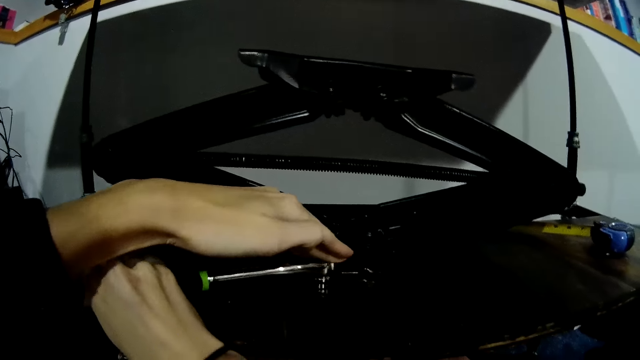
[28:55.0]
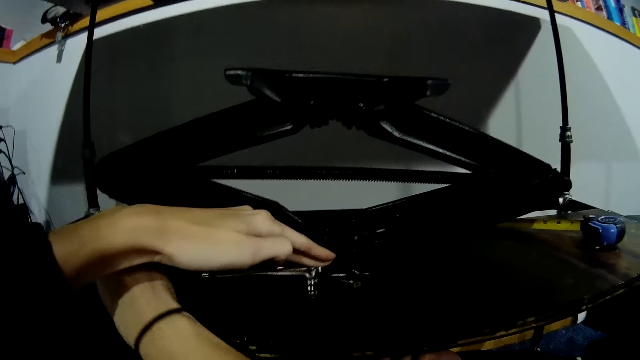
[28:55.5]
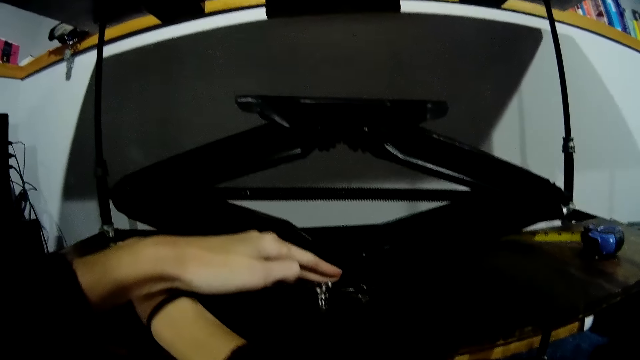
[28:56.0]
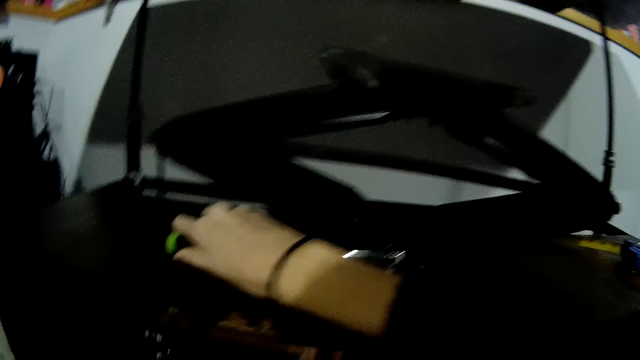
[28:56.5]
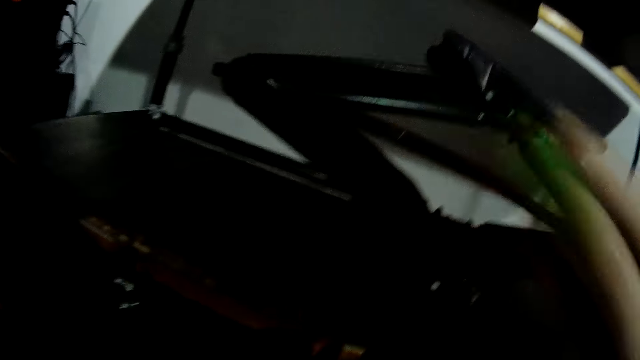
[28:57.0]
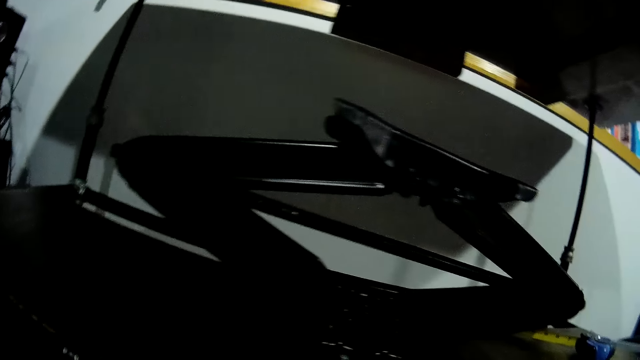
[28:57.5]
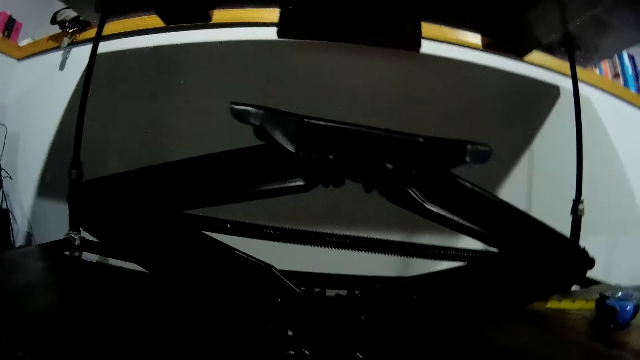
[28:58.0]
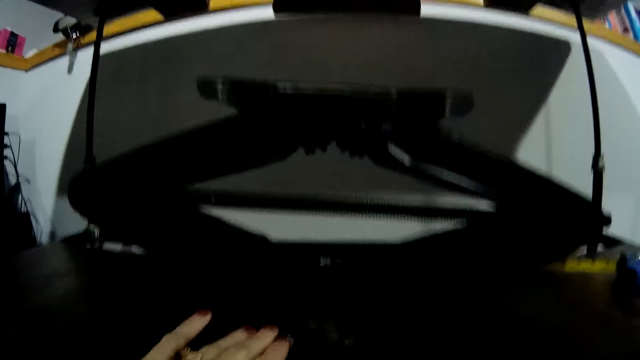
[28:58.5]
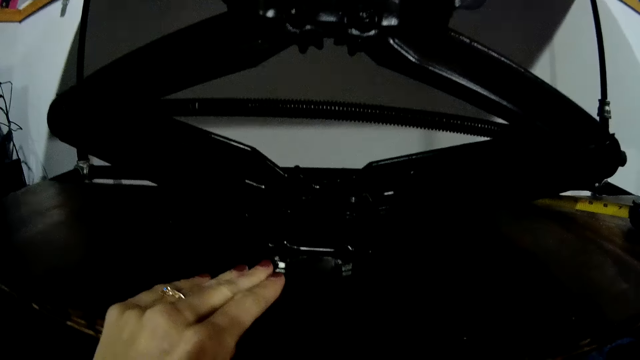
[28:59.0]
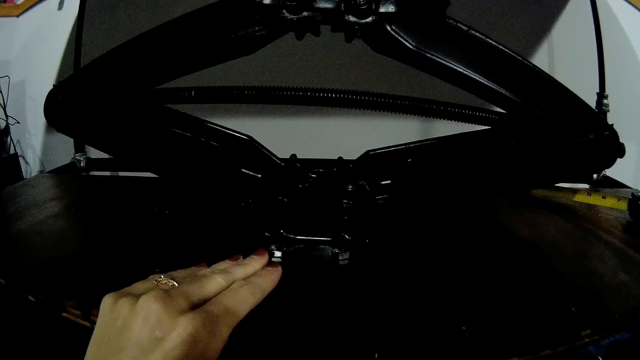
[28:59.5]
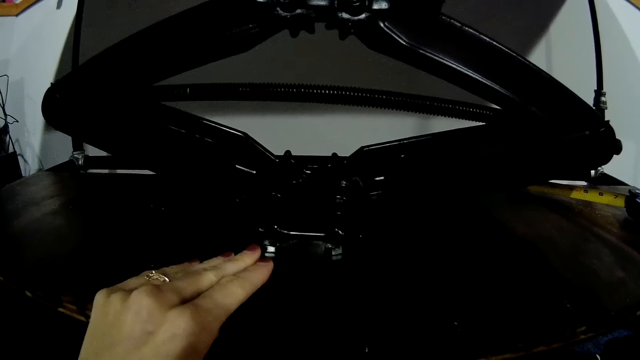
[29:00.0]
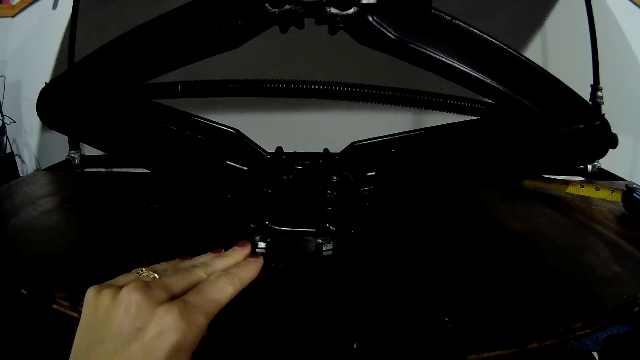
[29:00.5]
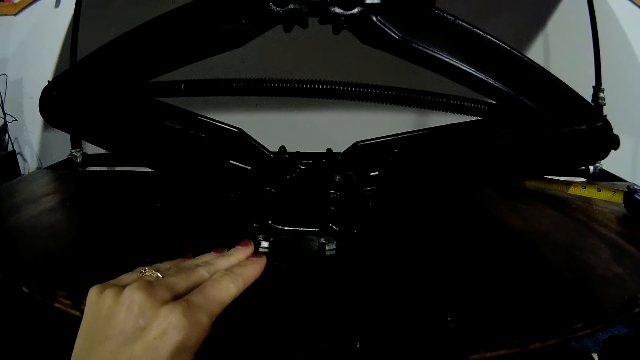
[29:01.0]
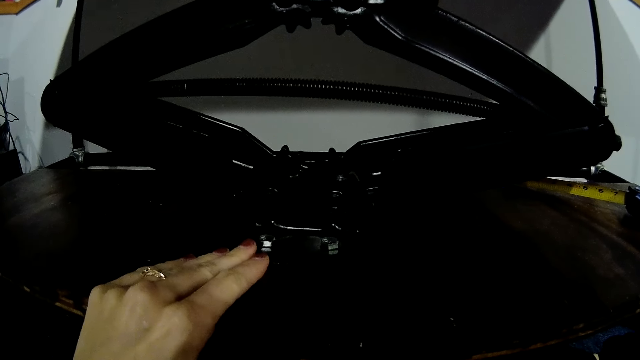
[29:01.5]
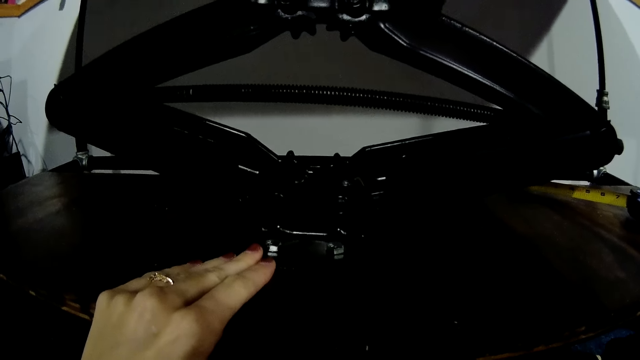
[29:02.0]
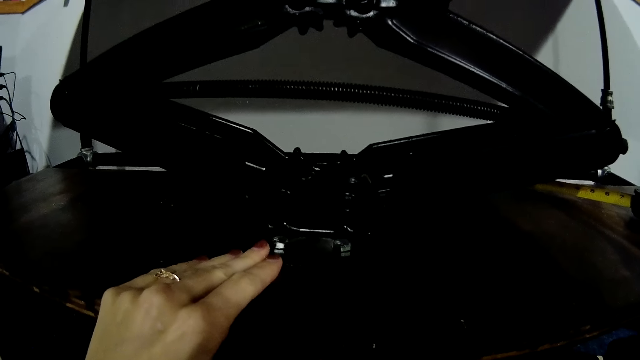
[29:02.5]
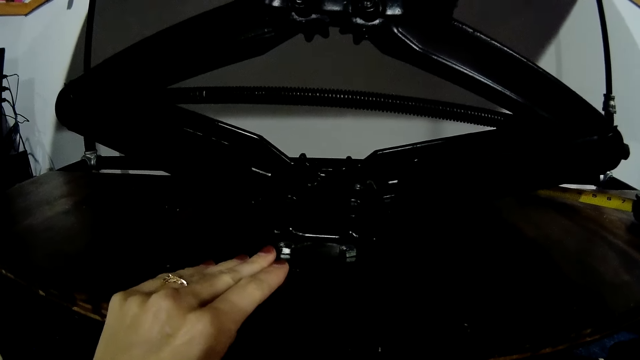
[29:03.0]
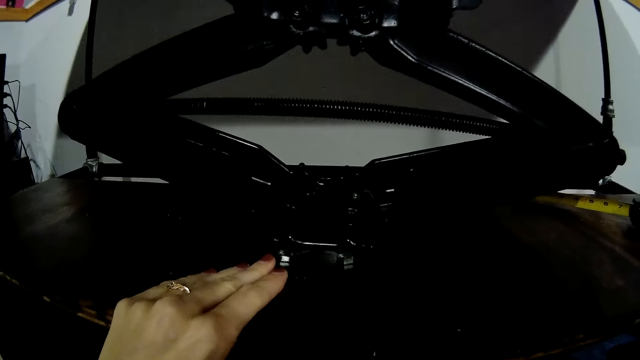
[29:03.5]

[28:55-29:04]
The camera wearer removes her left hand from the torque spanner on the scissor lift jack on the wooden slab. She removes the torque spanner in her right hand from the scissor jack lift on the wooden slab. She places her left hand on the nut on the scissor jack lift on the wooden slab. She holds the bolt.

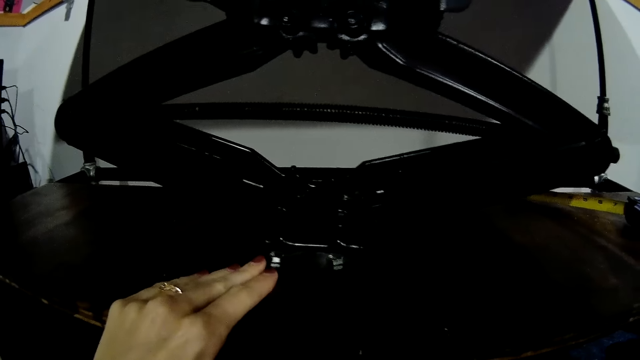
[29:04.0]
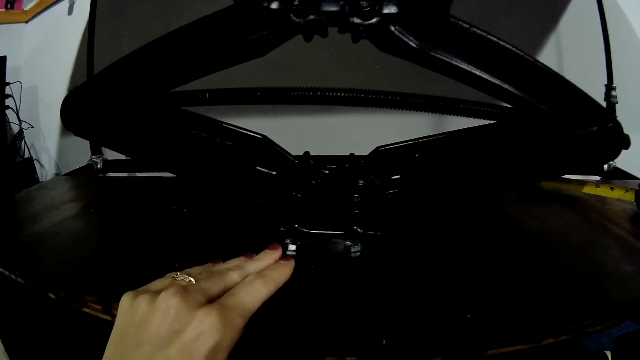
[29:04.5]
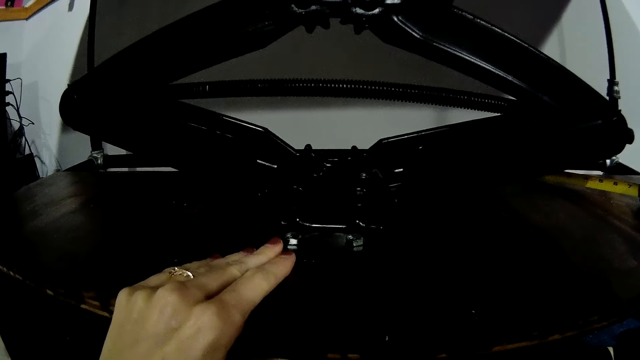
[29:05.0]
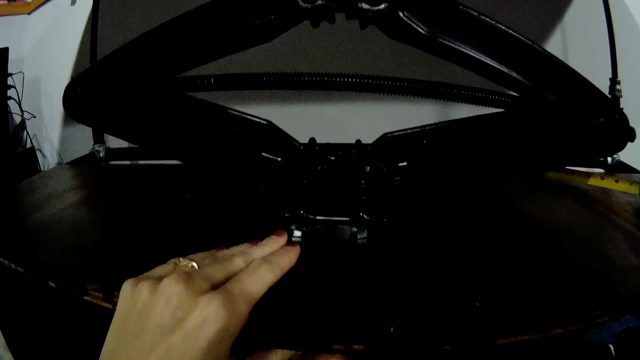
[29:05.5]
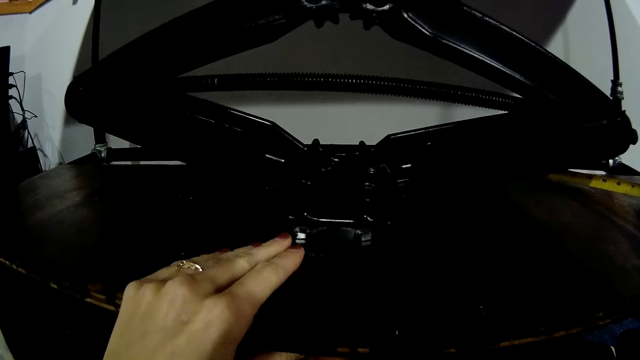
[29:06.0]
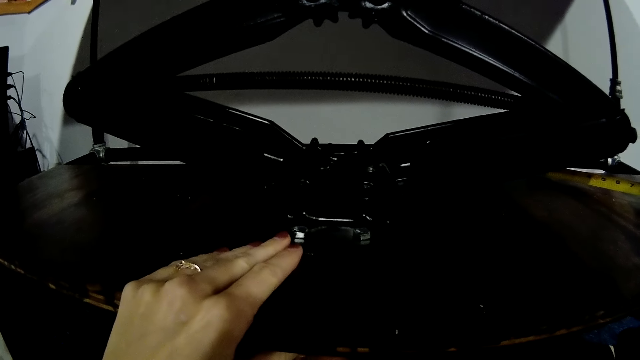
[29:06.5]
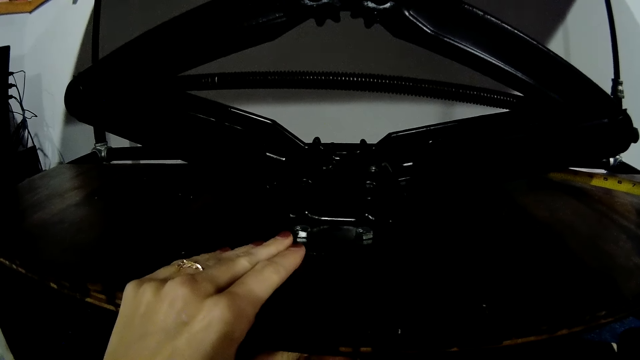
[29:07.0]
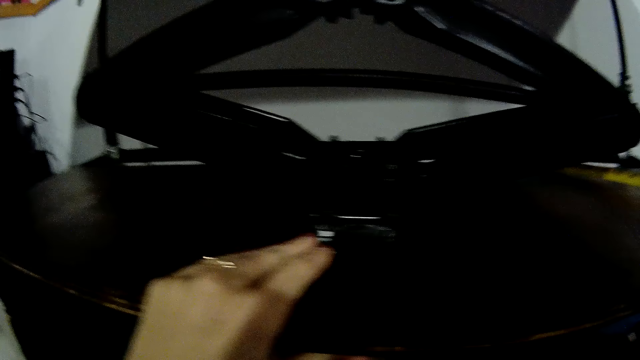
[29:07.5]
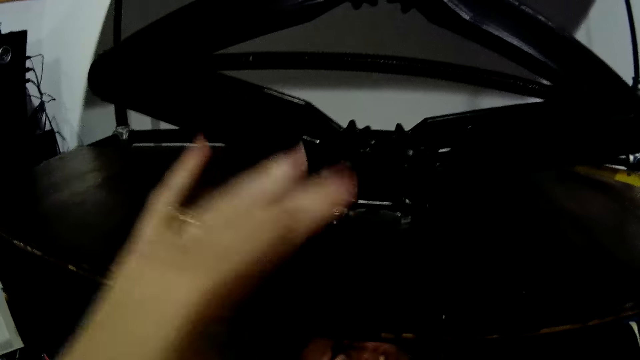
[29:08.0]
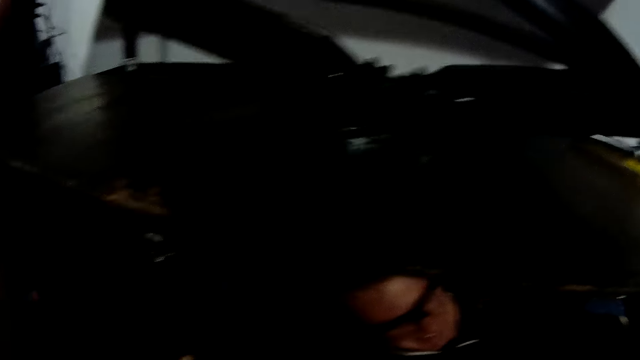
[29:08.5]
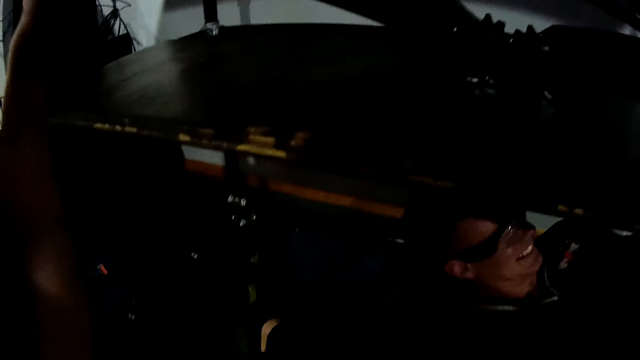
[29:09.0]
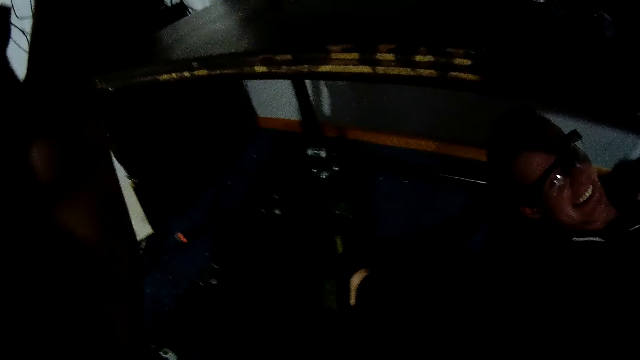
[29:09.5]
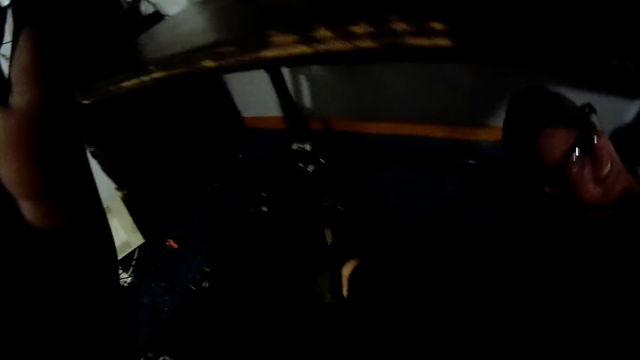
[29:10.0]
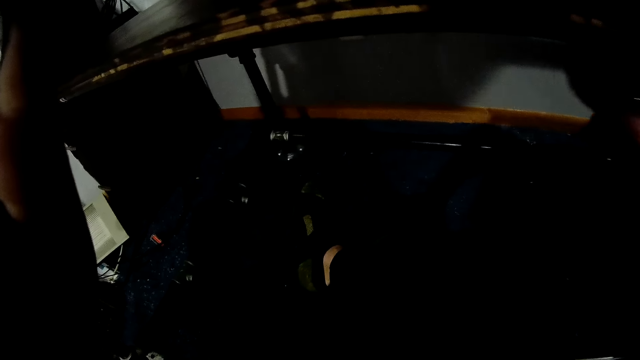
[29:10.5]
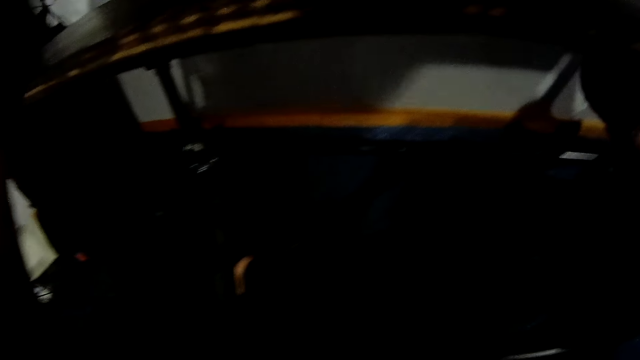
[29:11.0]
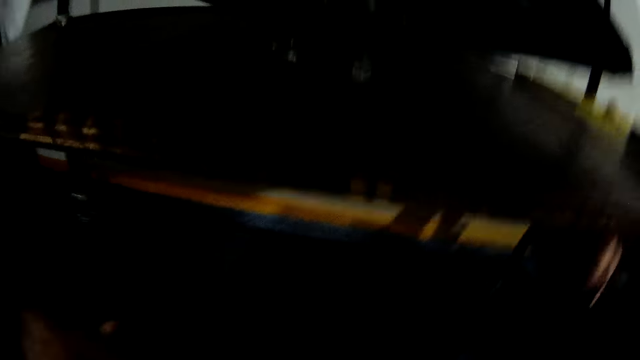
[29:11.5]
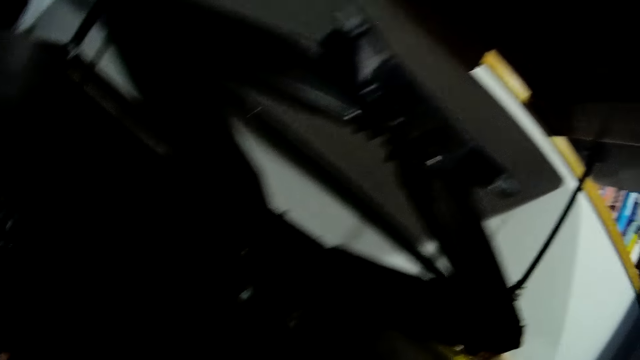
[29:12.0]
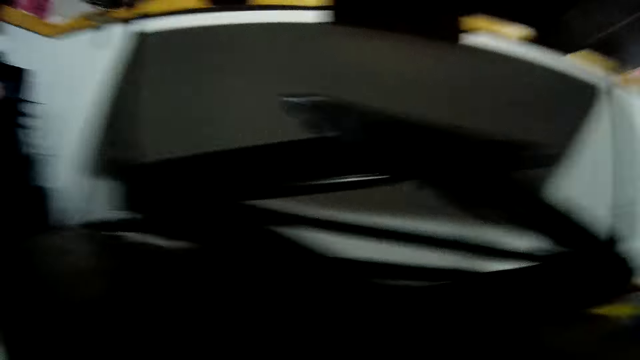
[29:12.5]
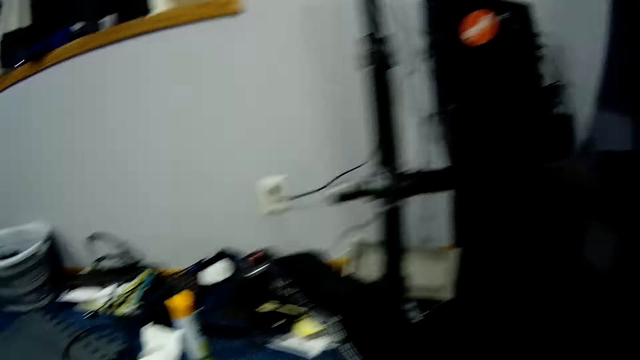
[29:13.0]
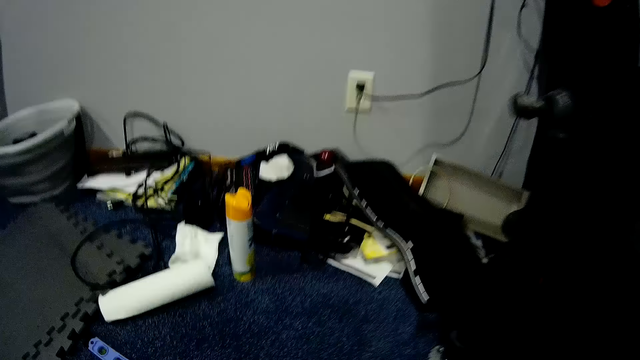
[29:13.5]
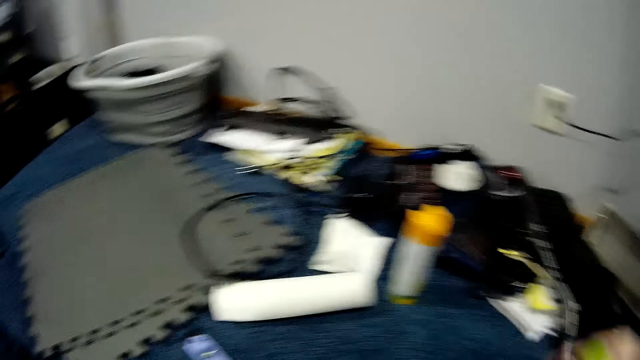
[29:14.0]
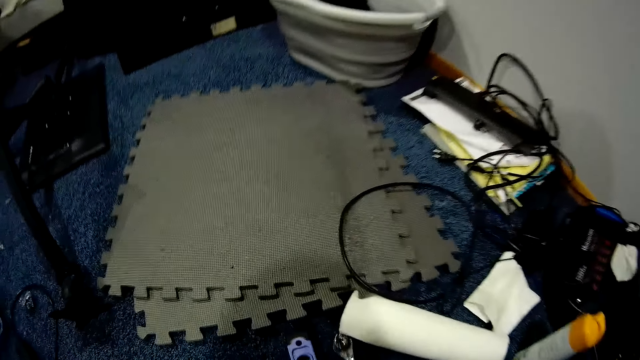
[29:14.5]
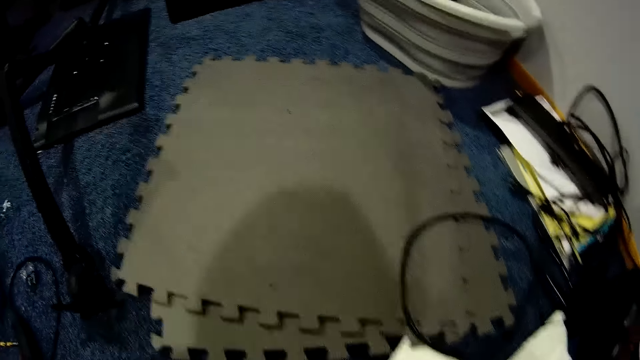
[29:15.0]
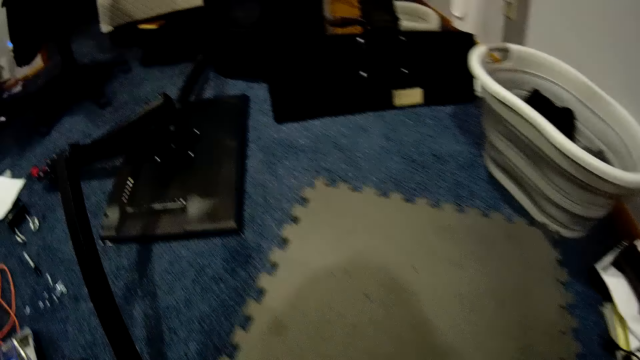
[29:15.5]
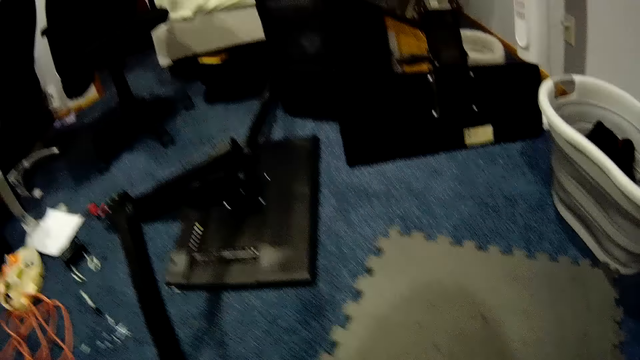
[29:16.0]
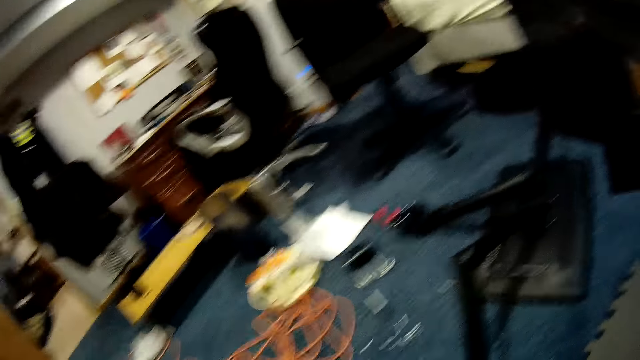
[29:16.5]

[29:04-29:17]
The camera wearer interacts with a man. She removes her left hand from the nut on the scissor jack lift on the wooden slab. The man moves out of the shelf. The camera wearer looks around.
